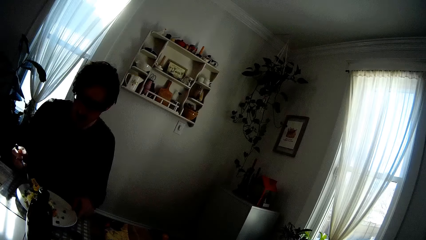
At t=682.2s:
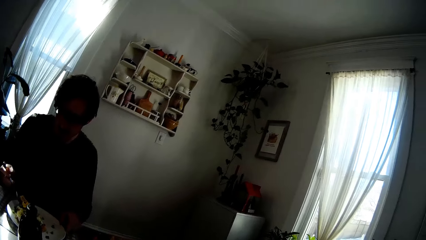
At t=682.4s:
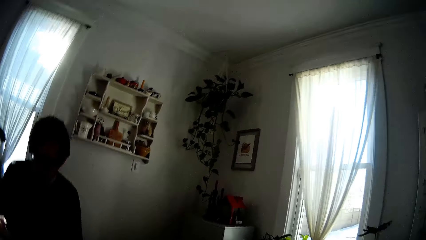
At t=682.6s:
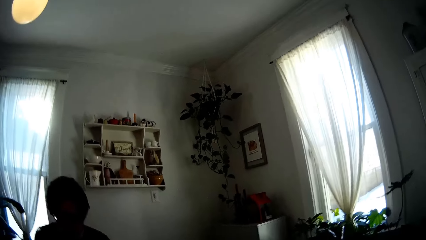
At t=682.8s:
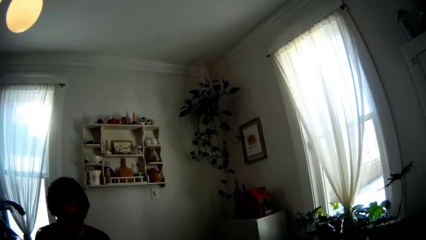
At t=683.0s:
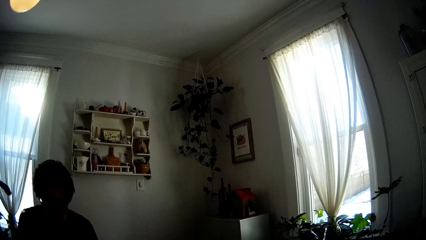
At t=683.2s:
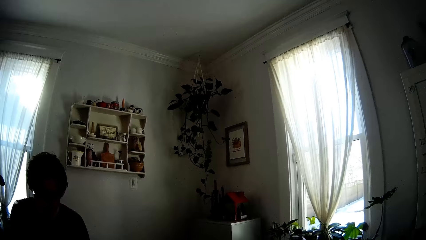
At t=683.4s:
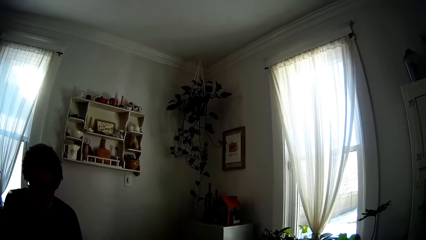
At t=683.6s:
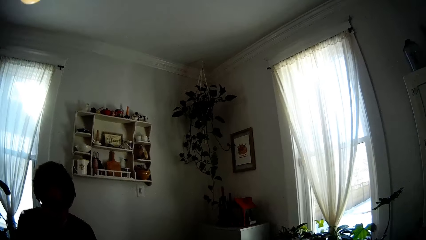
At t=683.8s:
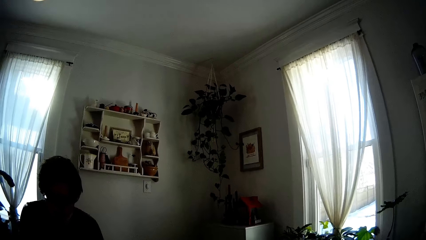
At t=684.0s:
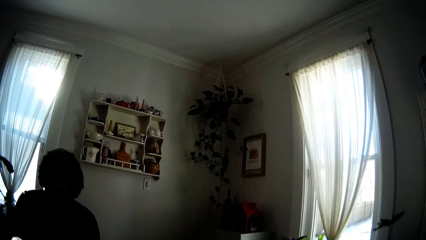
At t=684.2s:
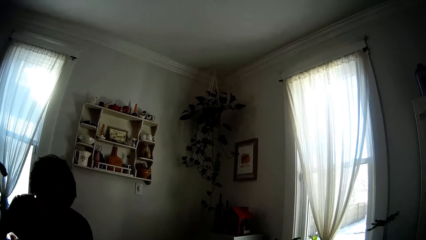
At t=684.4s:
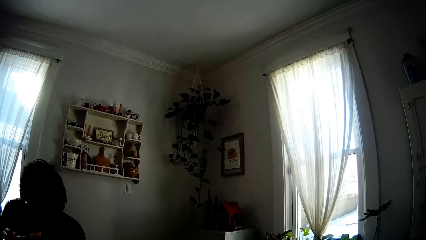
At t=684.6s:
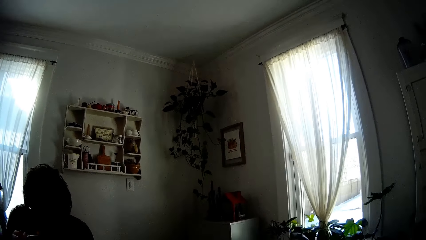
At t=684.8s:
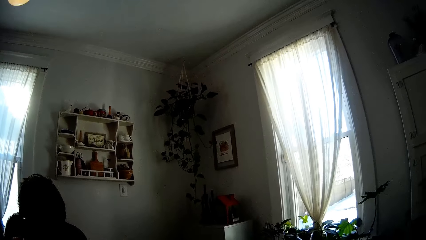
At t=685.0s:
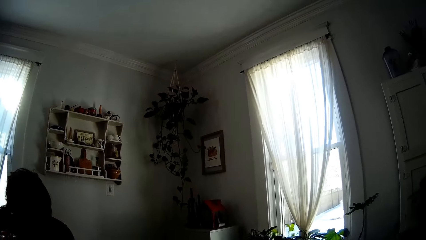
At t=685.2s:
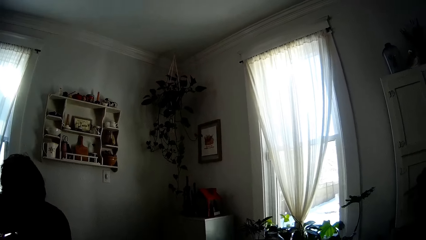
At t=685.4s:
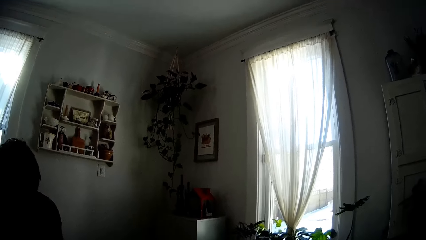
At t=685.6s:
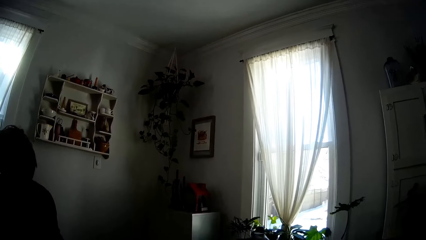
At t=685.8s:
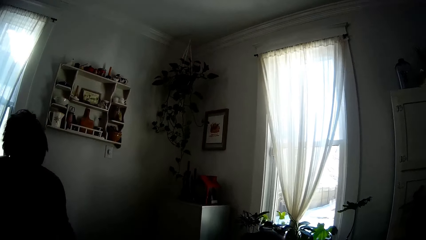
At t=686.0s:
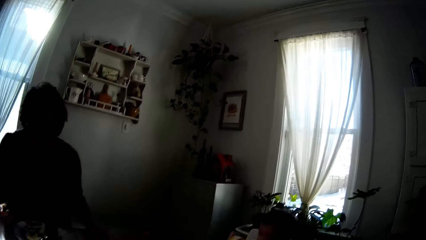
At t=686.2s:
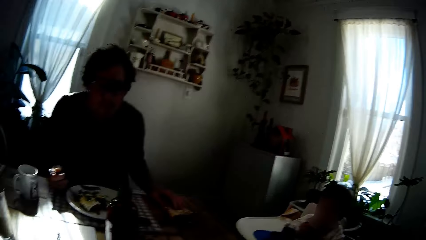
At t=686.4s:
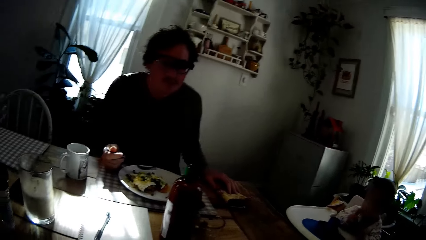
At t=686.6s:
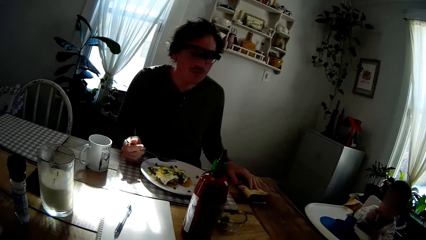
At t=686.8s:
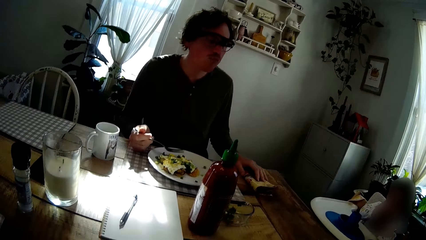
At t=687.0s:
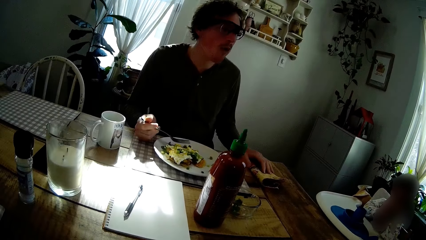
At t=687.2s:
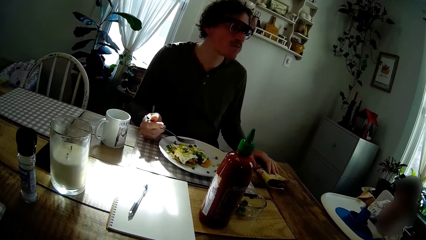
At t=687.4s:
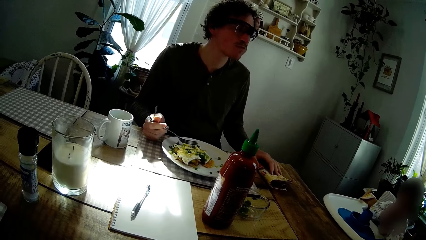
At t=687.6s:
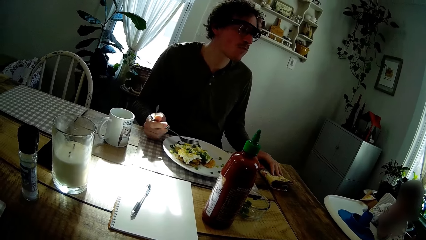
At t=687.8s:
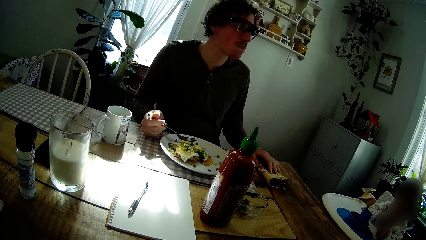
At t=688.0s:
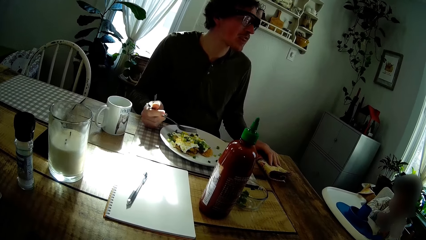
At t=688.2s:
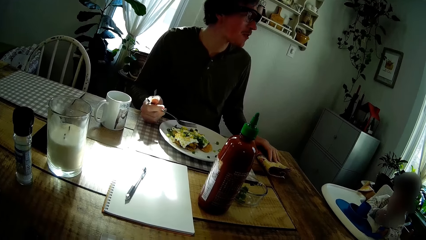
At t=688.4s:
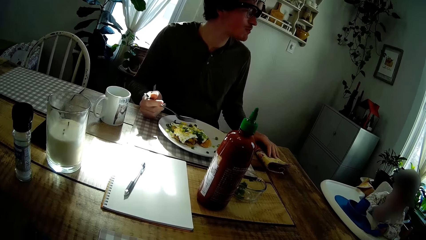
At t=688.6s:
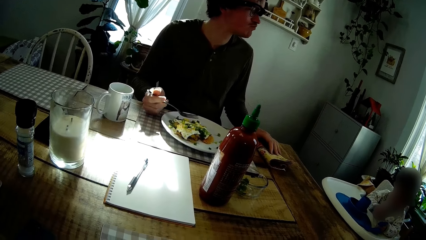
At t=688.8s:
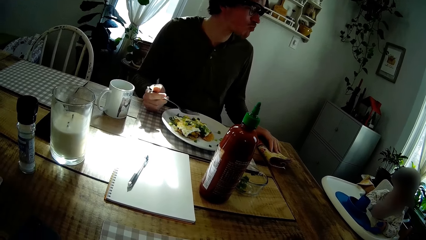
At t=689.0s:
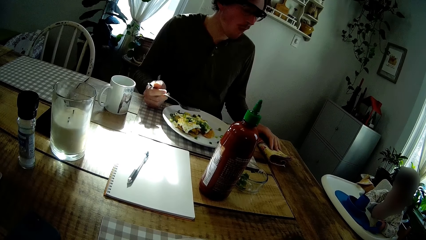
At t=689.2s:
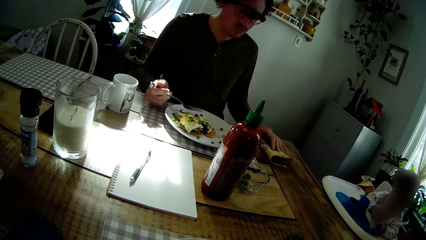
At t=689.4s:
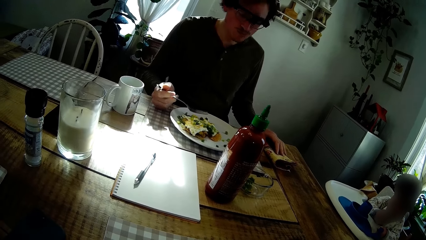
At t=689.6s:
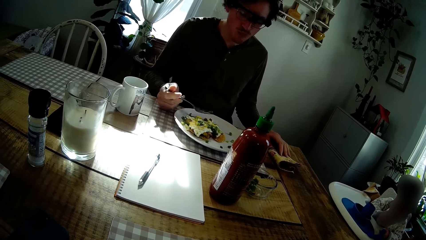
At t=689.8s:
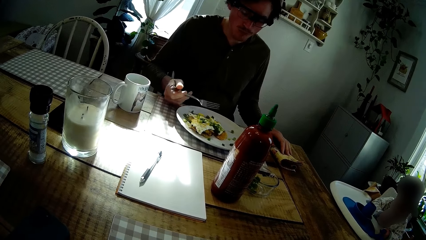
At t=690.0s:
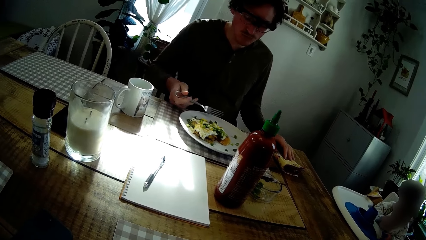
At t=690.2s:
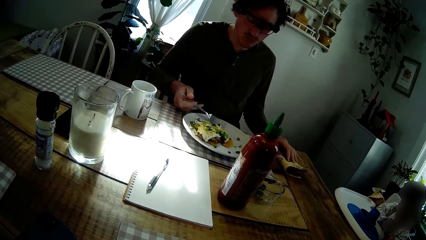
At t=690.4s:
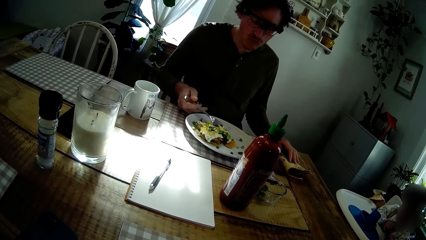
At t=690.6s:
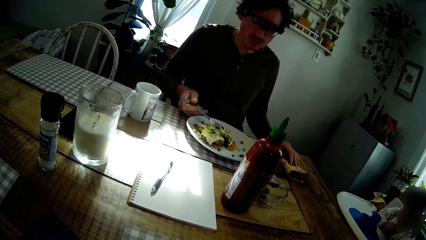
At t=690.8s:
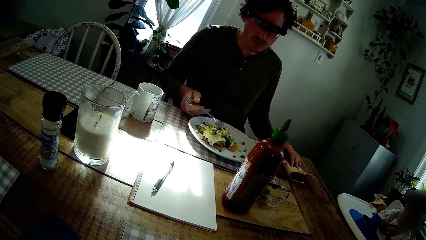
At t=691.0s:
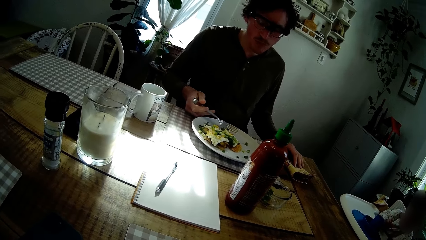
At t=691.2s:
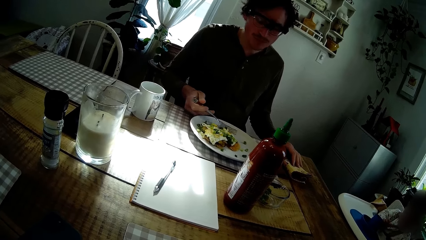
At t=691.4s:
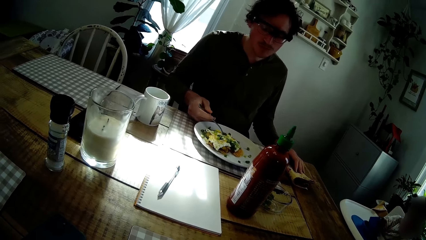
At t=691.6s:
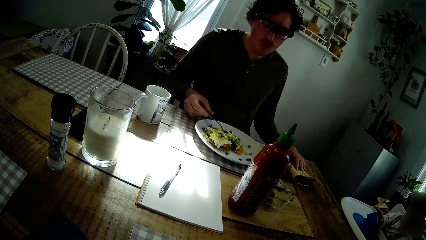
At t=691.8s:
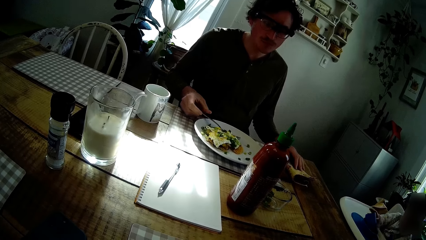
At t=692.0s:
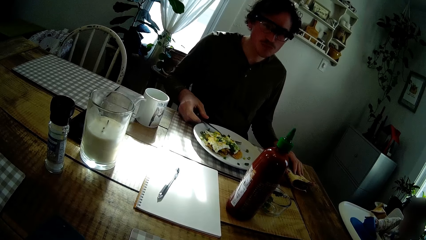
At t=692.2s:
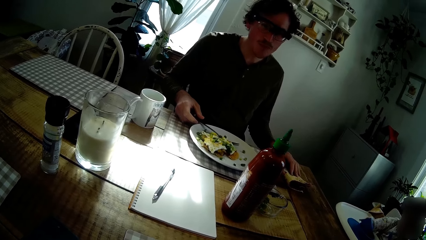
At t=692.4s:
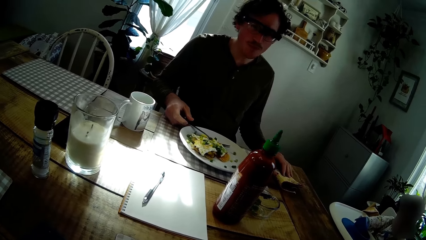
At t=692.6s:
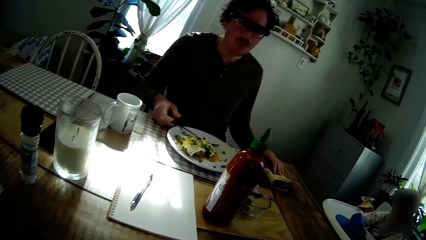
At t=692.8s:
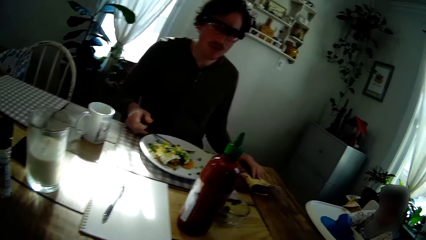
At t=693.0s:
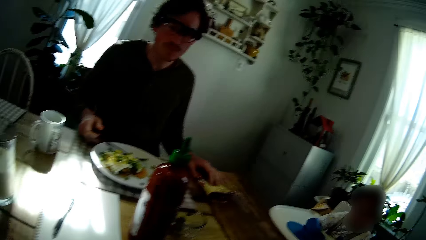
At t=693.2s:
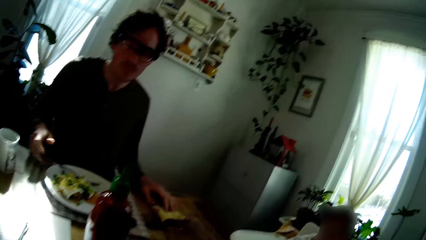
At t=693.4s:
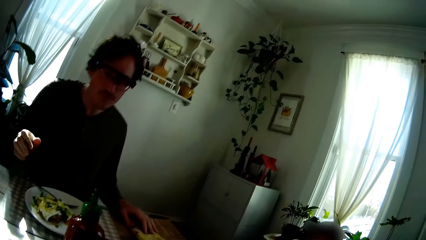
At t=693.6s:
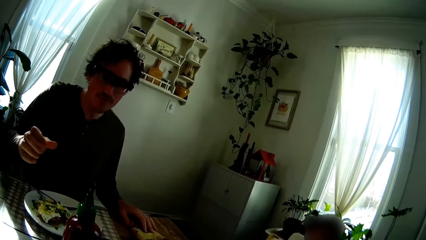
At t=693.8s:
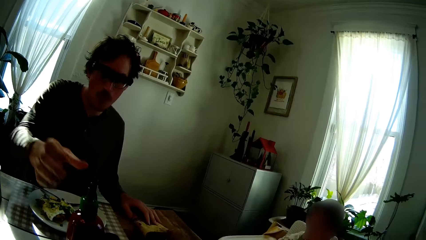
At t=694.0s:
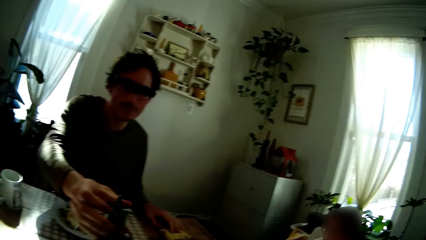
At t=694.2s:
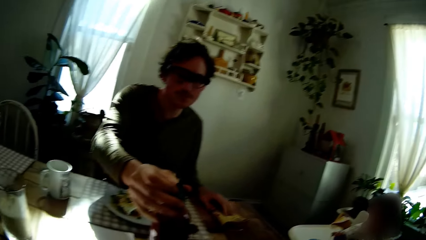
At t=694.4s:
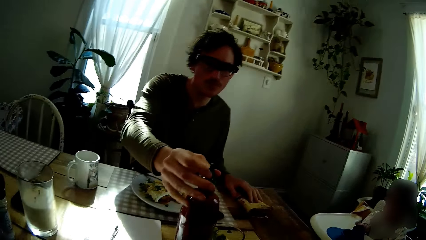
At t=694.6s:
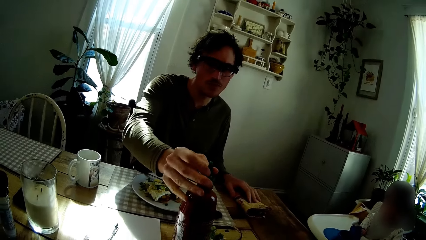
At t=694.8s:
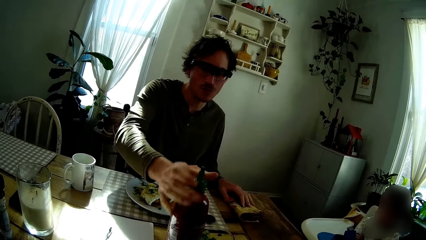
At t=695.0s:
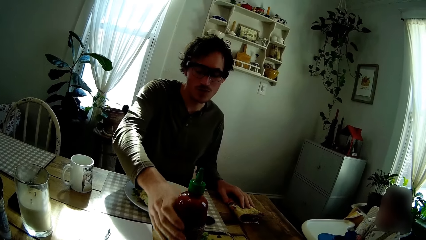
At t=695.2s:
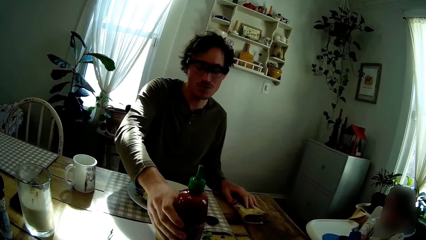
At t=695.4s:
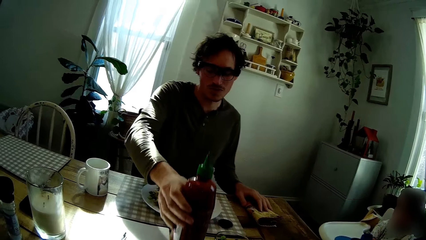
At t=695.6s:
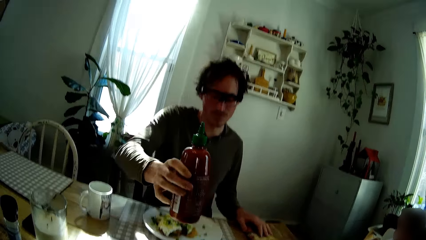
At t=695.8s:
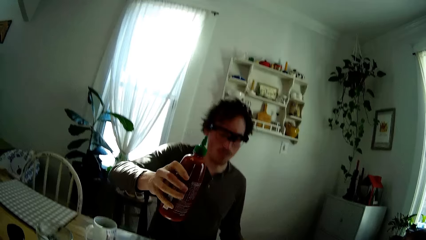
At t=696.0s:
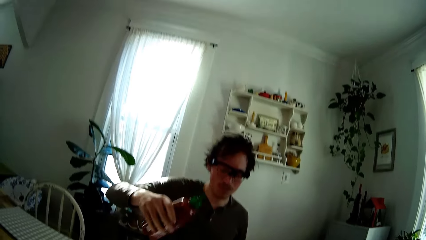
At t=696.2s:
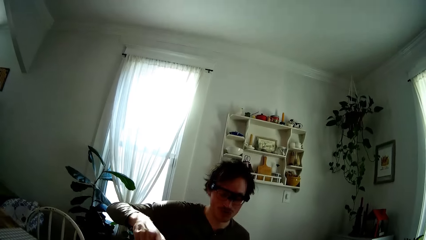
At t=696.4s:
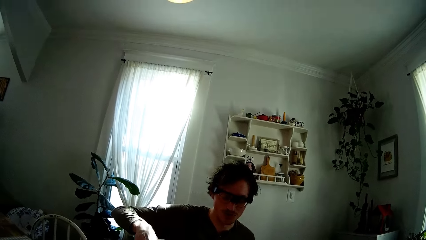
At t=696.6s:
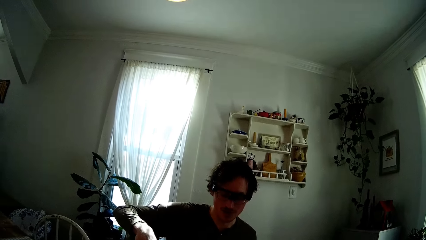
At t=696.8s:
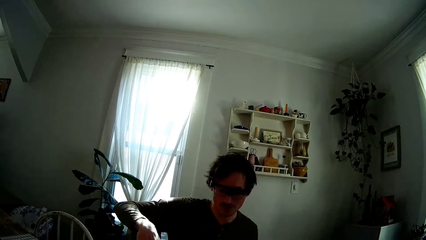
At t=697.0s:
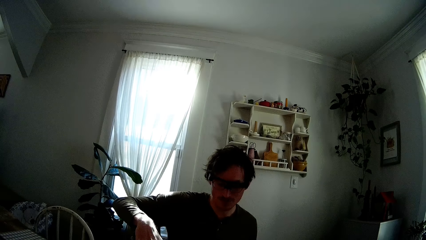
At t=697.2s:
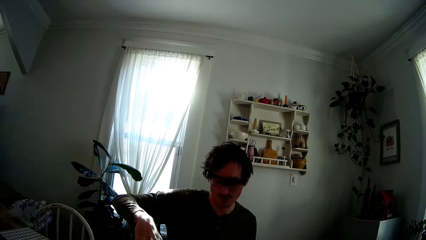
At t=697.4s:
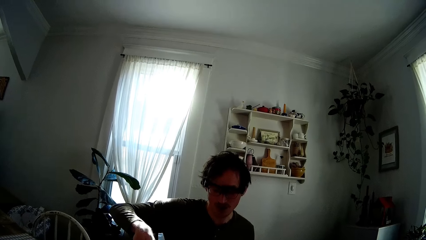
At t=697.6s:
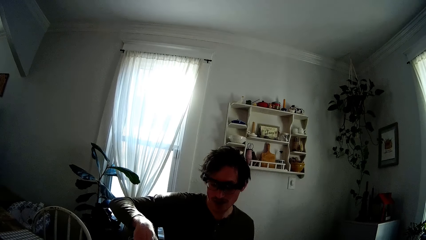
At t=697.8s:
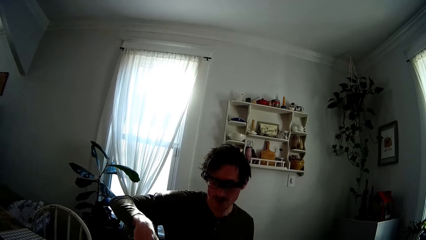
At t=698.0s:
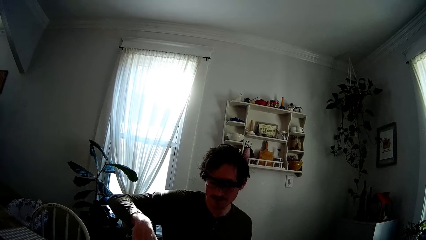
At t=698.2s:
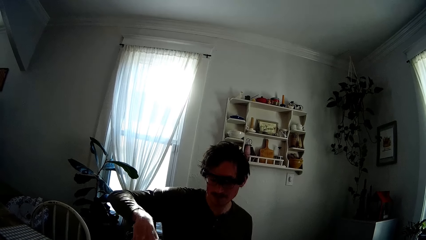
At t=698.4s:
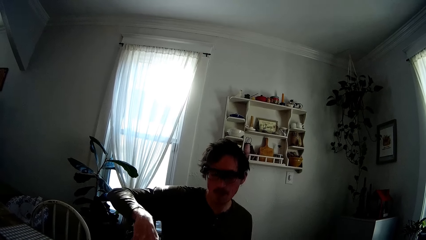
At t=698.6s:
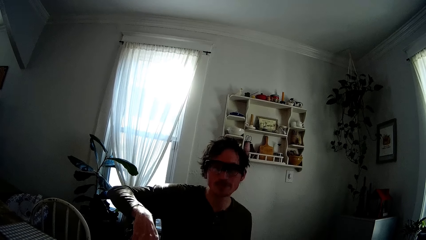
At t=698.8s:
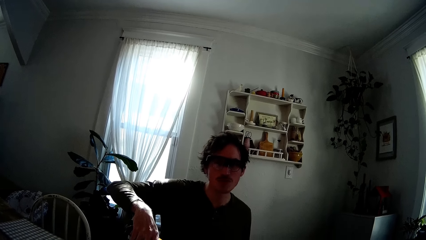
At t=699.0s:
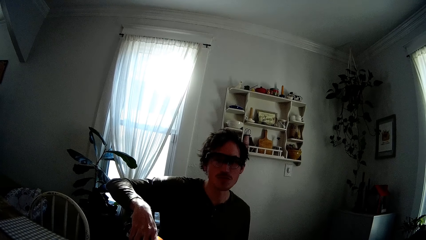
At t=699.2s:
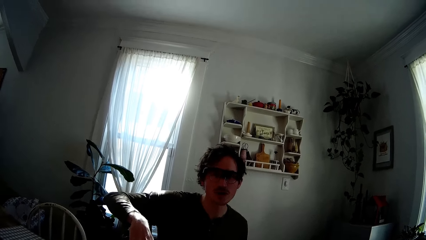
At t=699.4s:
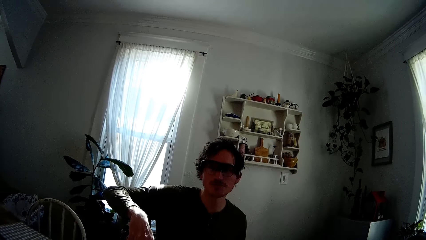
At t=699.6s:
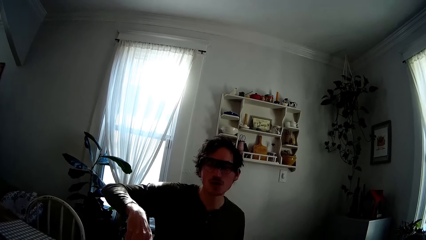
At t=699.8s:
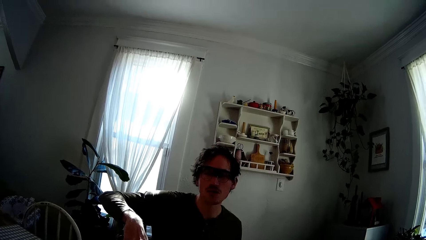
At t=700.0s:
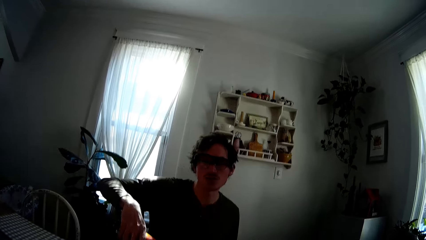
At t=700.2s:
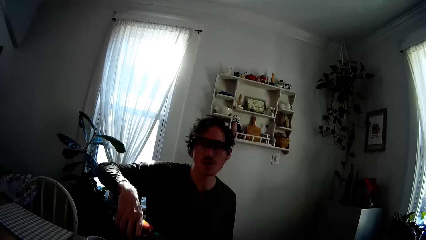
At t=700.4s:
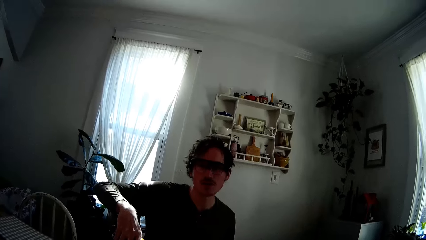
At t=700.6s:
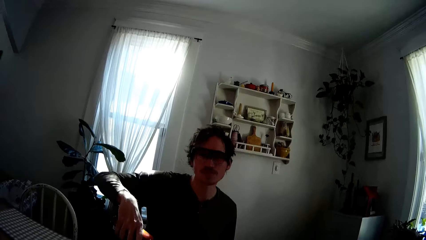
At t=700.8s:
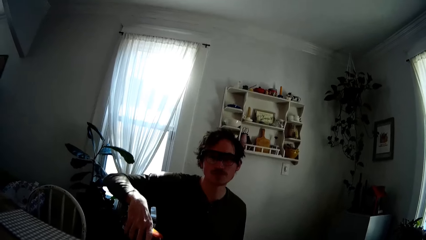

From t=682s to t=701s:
The man eats the pancake in the fork in his right hand. He drops the fork in his right hand inside the plate of pancakes on the dining table. The man interacts with the camera wearer. The man picks the bottle of ketchup from the table with his right hand and pours some ketchup into the plate of pancakes on the dining table with his right hand.
